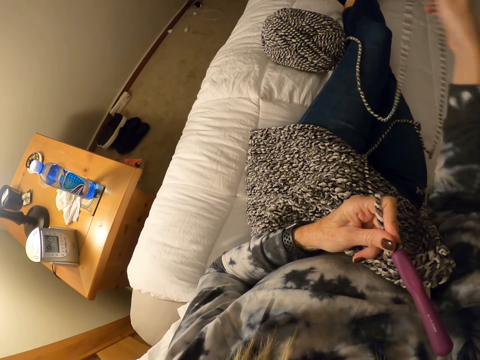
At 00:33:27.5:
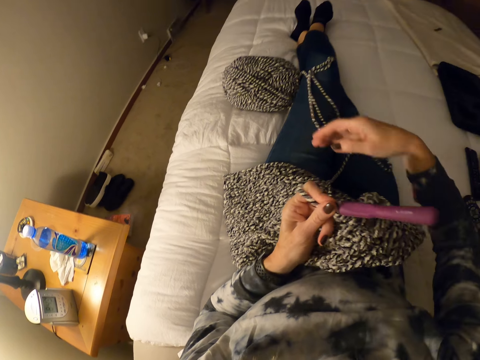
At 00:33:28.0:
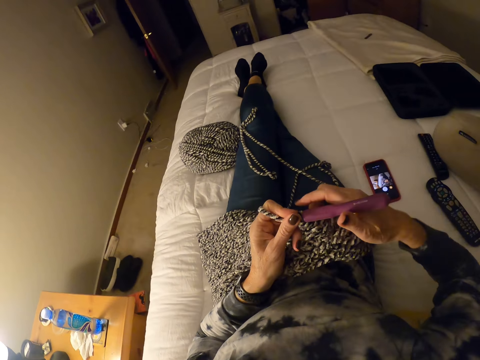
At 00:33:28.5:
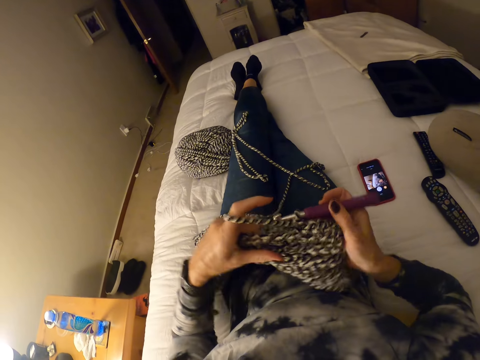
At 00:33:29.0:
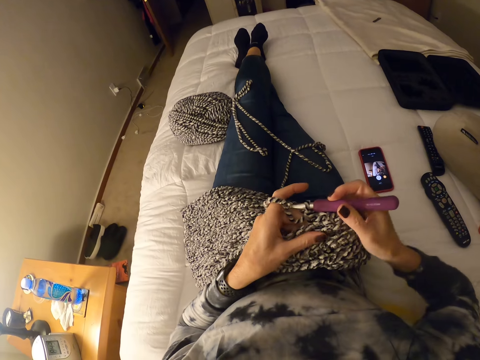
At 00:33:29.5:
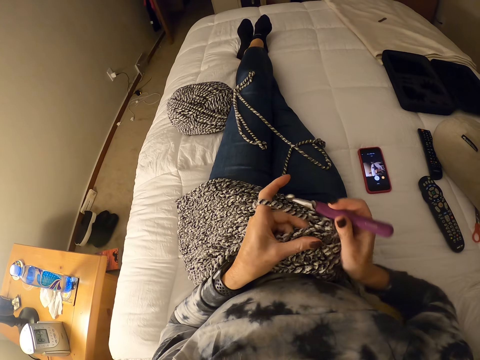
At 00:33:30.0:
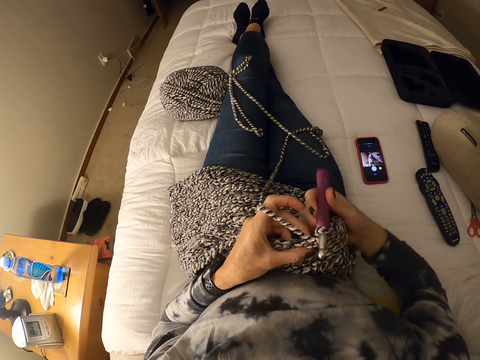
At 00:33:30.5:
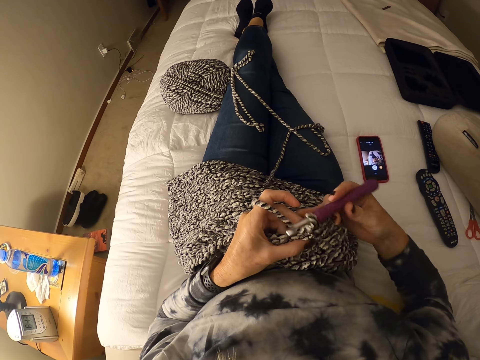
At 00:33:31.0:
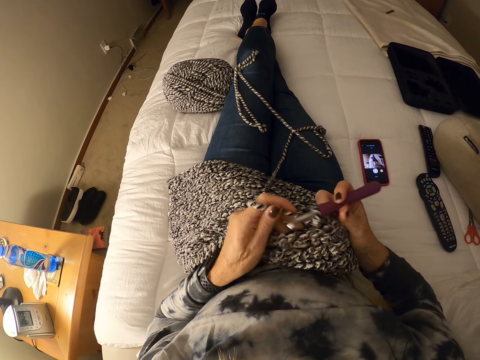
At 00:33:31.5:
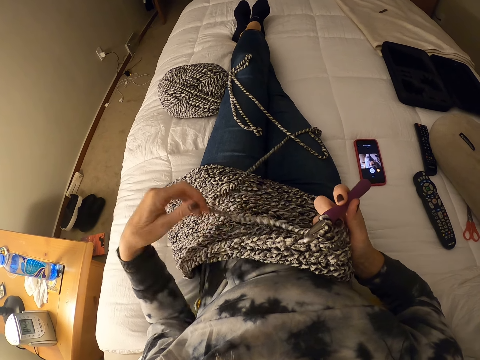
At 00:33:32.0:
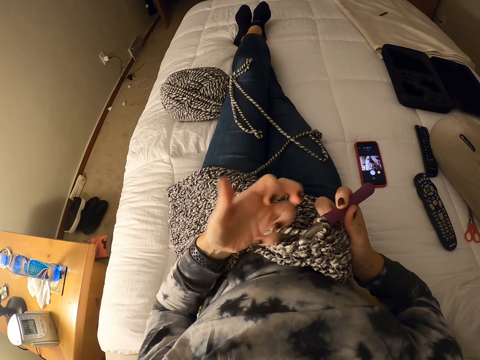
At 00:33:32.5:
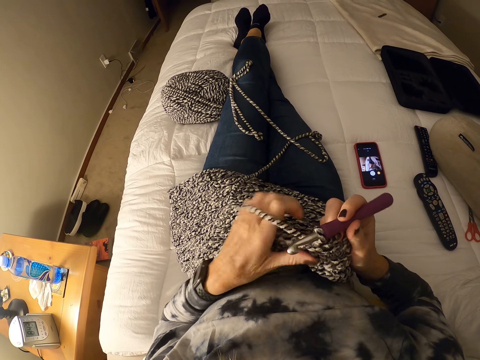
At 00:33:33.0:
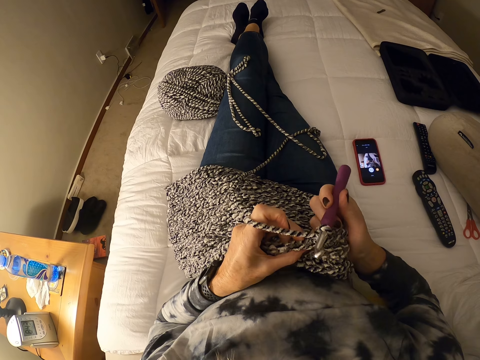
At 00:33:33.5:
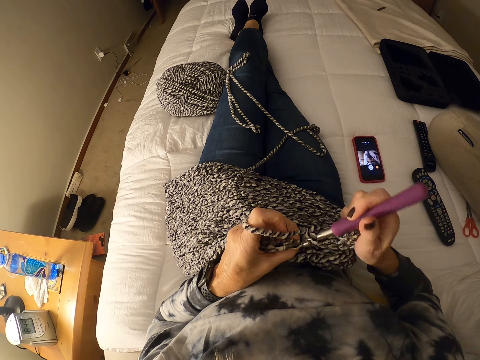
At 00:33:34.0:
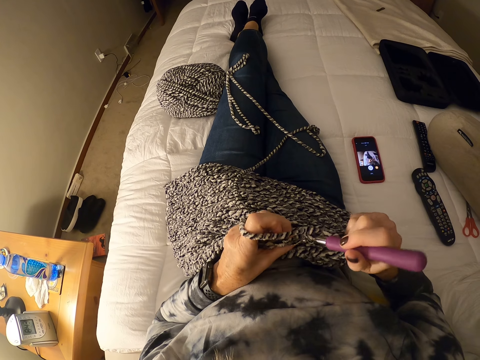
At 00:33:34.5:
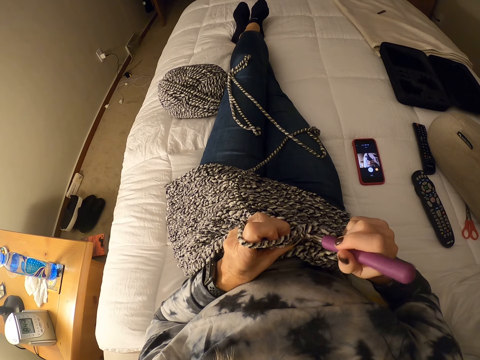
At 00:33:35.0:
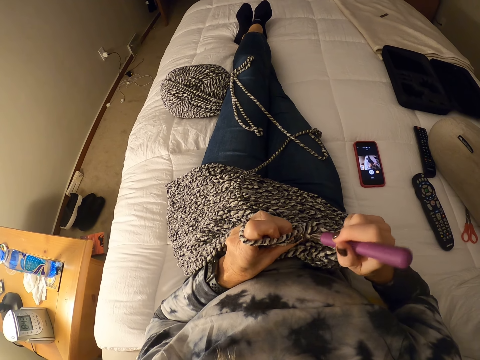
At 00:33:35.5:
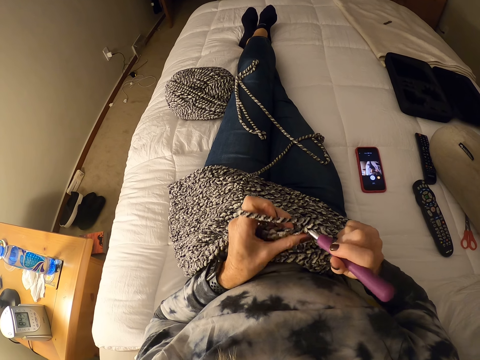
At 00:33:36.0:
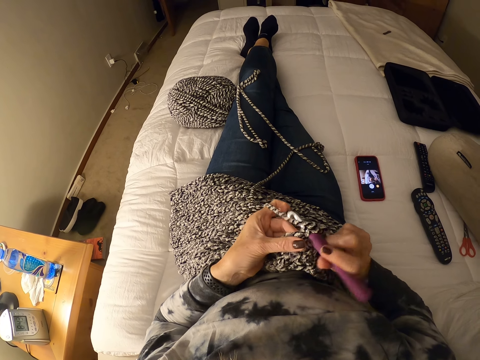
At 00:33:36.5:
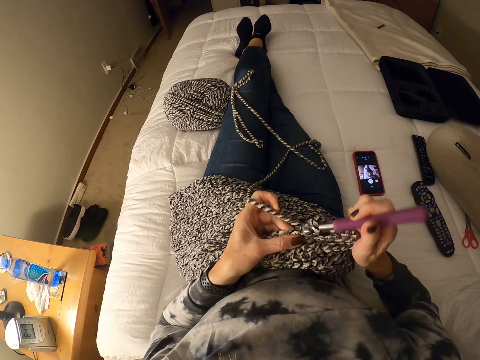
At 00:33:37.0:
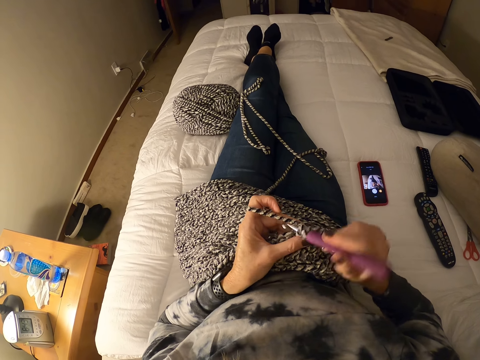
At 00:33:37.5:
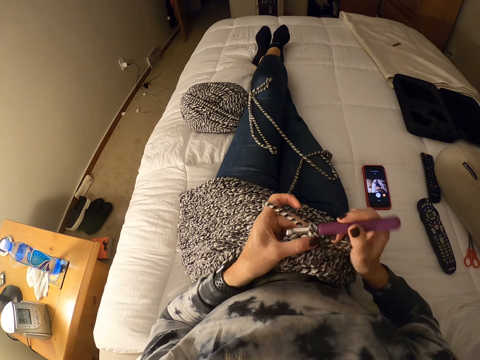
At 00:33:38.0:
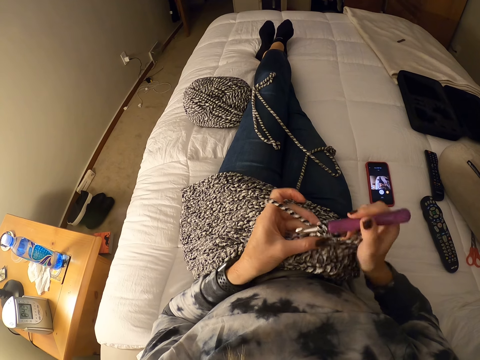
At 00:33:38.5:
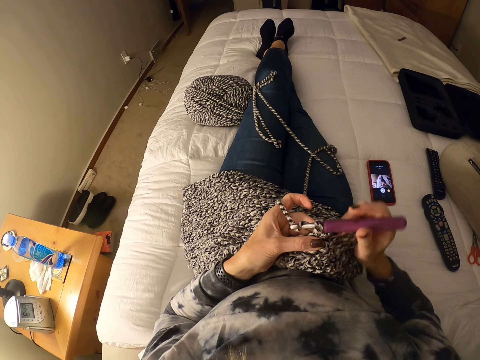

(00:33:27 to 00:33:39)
The camera wearer touches the fabric. They crochet with a yarn and a crochet hook. They roll the thread on a finger. They knit the fabric.

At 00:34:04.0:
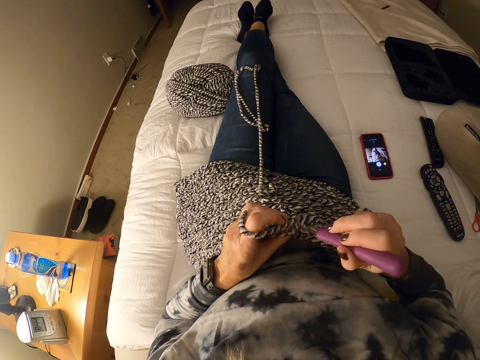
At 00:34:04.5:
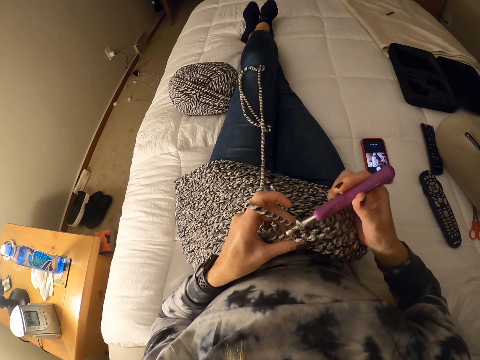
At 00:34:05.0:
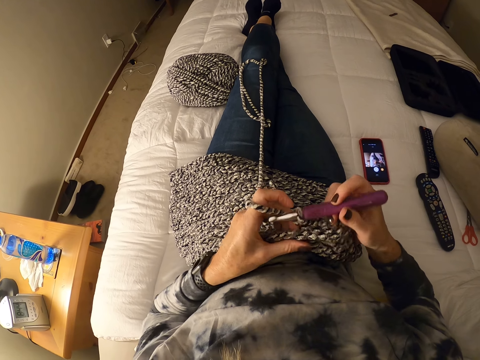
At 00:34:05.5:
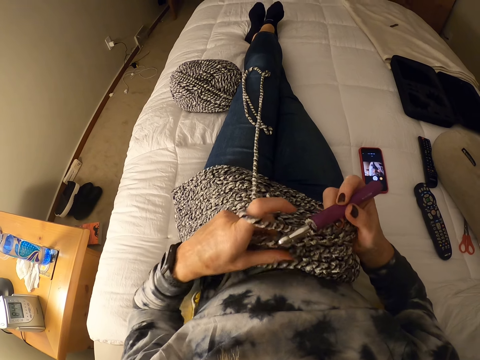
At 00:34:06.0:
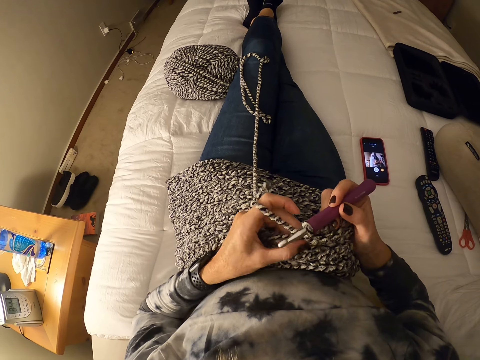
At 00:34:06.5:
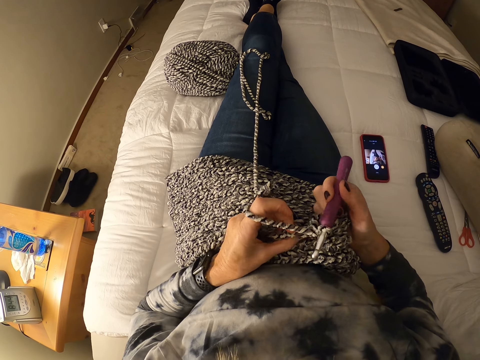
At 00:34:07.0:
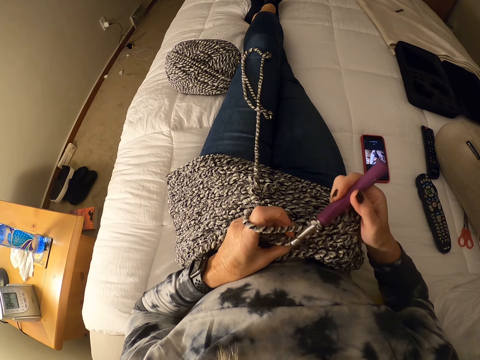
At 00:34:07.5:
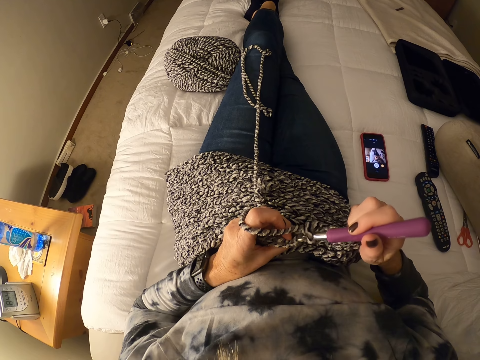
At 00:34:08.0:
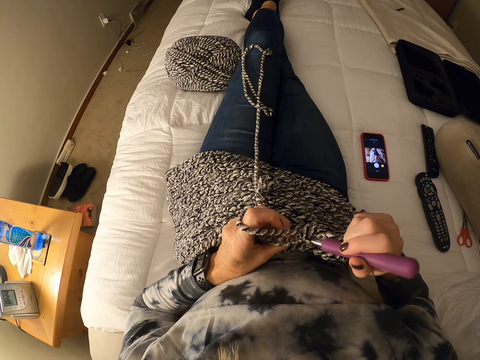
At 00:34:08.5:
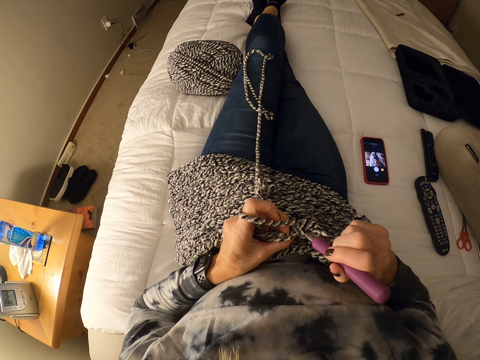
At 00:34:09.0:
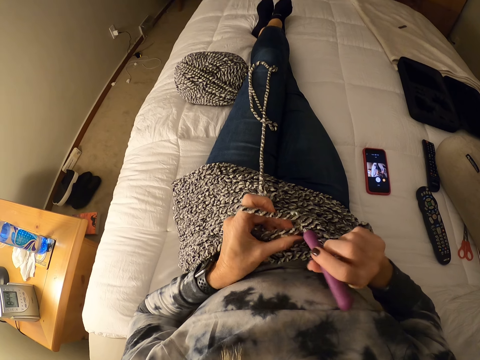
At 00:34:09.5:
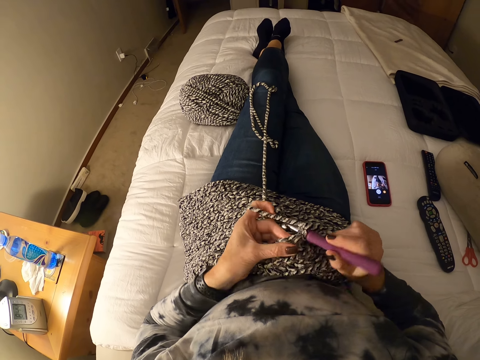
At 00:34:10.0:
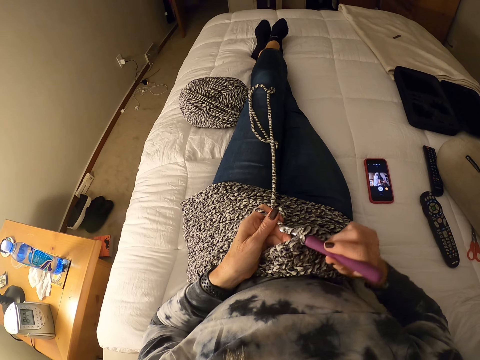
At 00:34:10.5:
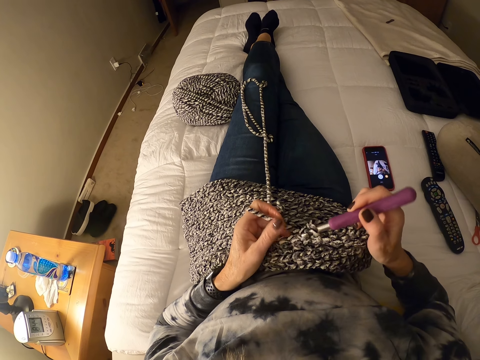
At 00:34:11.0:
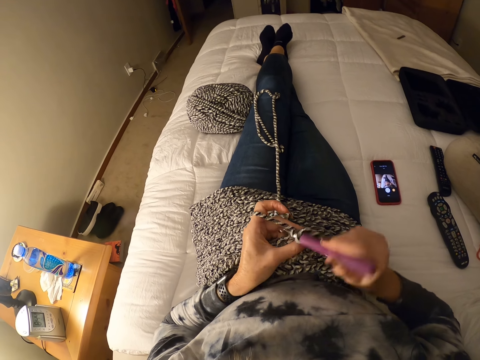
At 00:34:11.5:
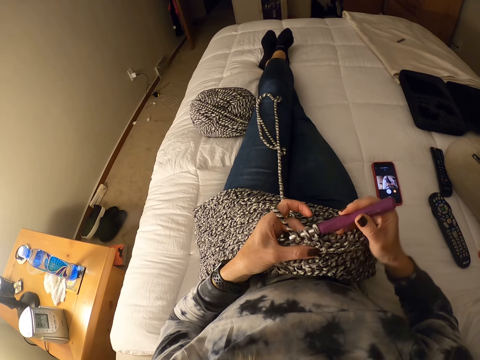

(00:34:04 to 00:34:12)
The camera wearer pulls the fabric. They knit the fabric.

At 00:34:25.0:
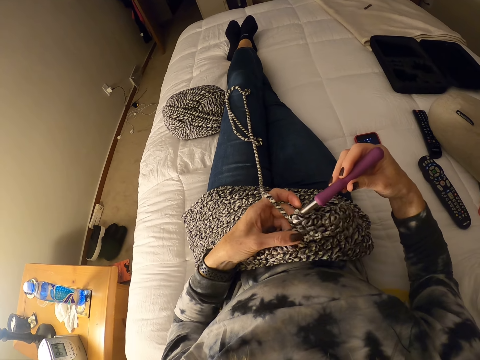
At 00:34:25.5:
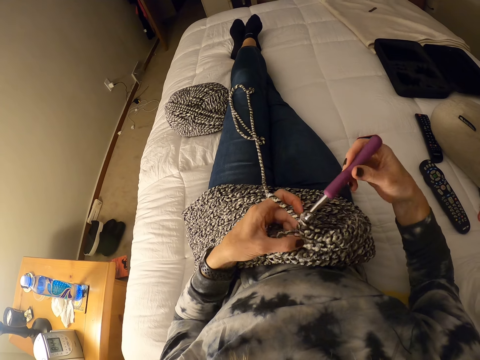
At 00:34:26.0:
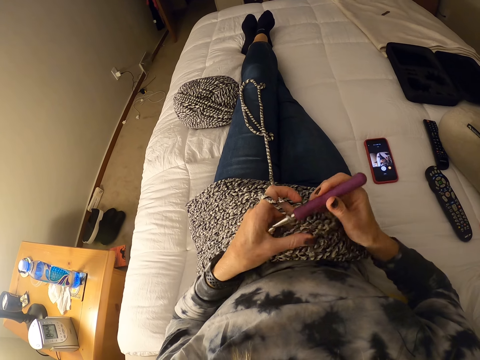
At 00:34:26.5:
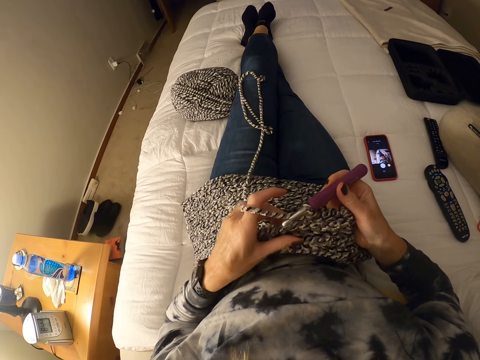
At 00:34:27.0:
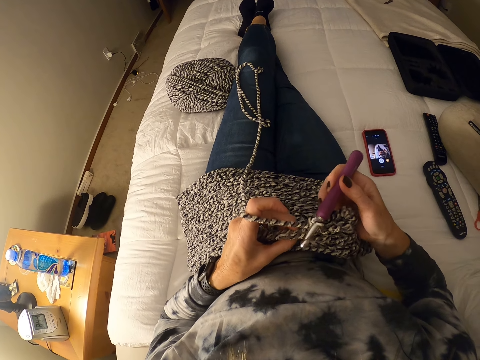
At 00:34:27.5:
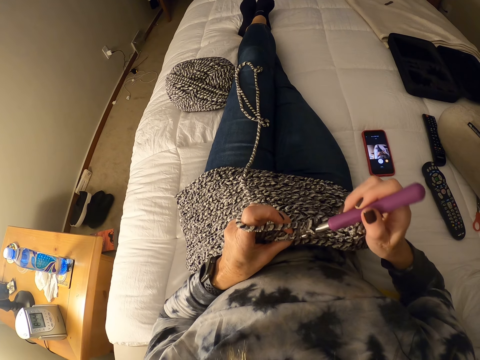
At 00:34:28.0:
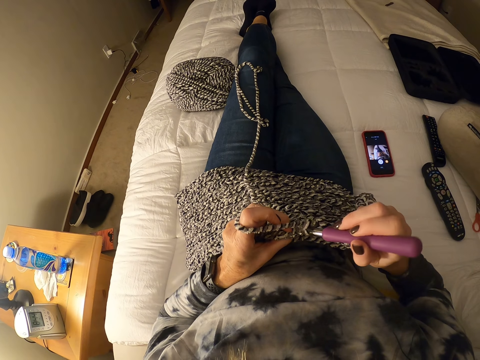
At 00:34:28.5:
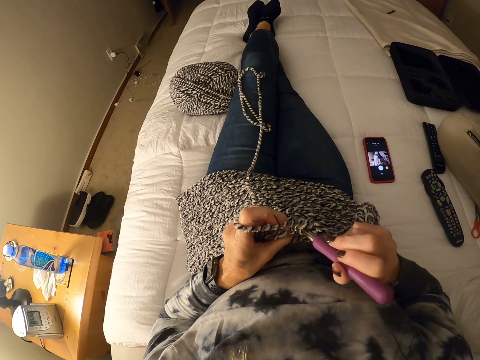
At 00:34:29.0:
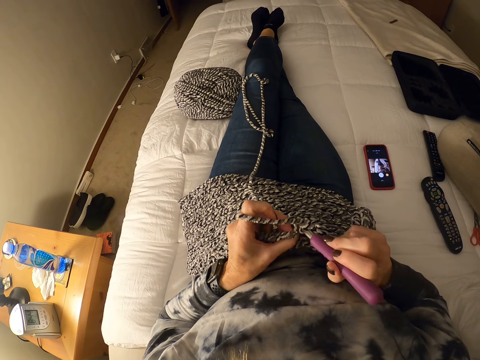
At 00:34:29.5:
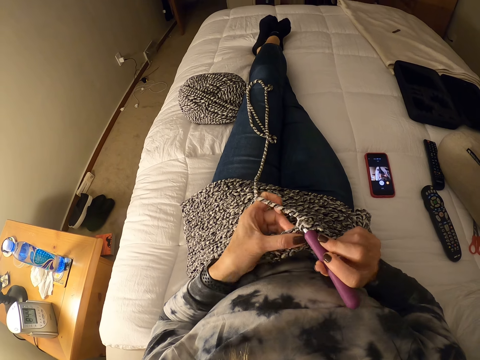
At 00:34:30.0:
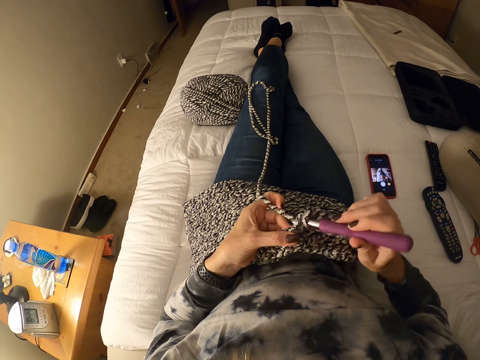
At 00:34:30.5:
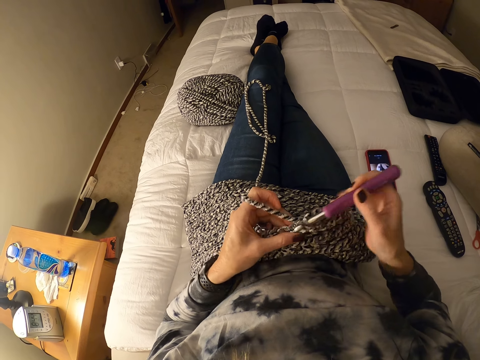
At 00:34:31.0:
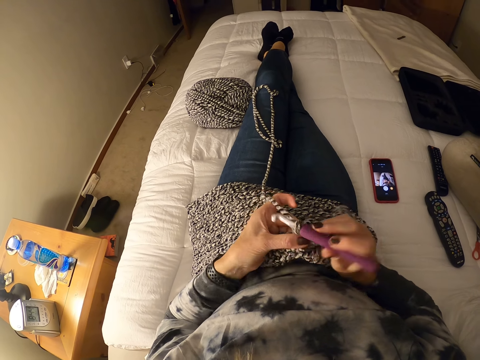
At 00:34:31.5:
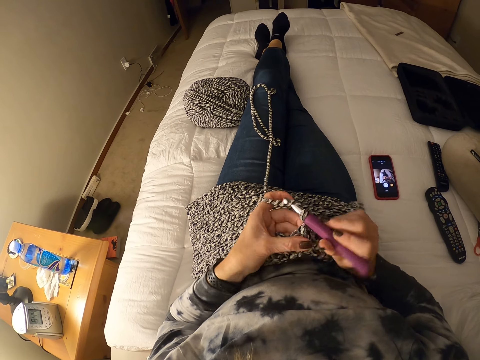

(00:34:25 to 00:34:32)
The camera wearer pulls the fabric. They knit the fabric.
